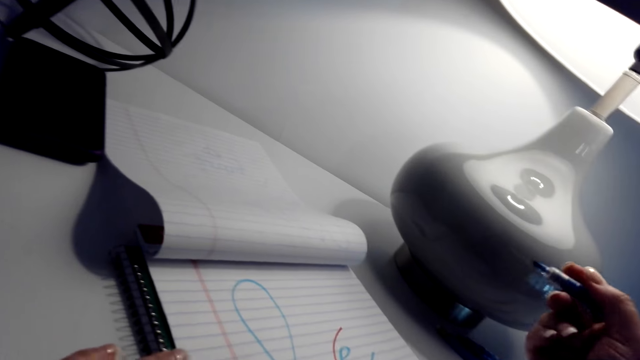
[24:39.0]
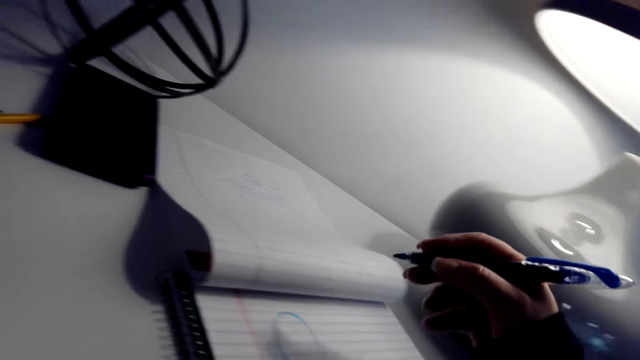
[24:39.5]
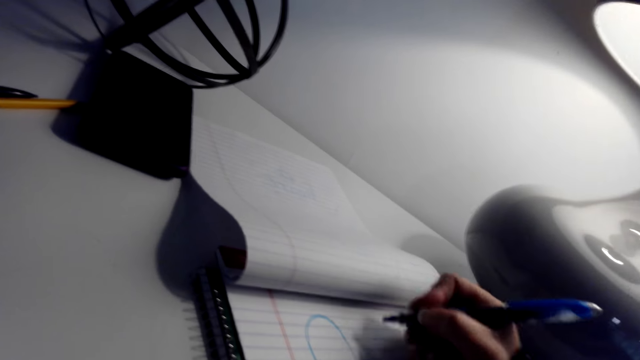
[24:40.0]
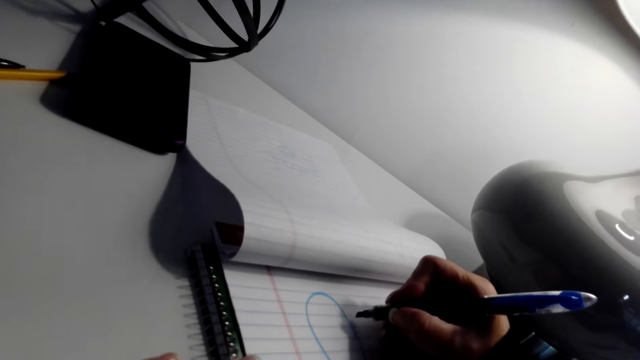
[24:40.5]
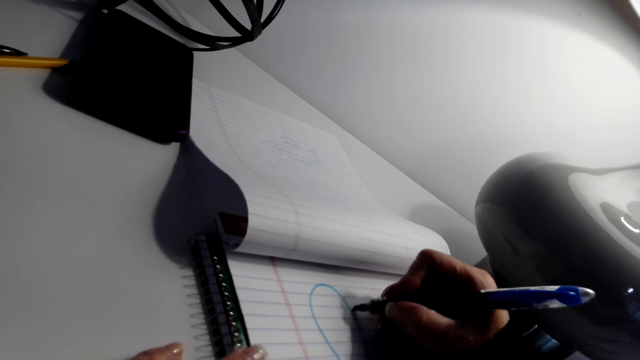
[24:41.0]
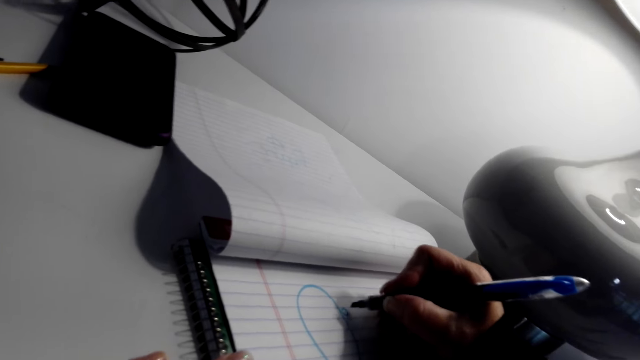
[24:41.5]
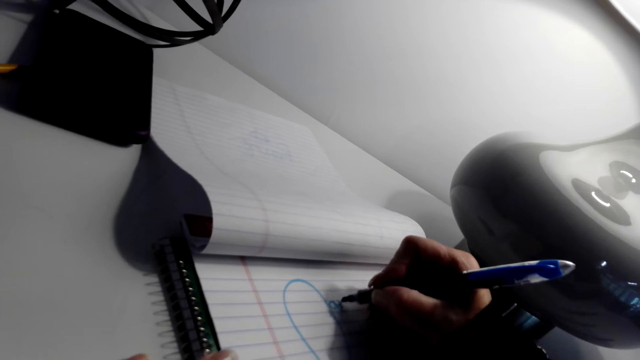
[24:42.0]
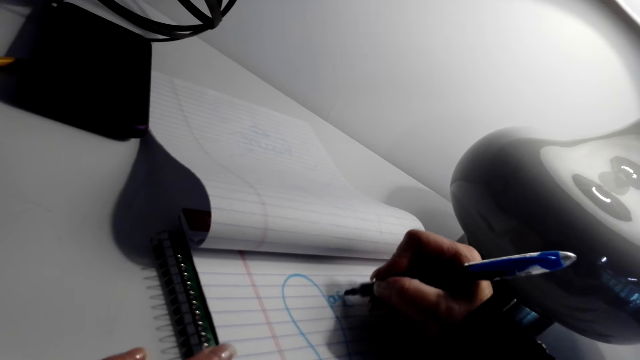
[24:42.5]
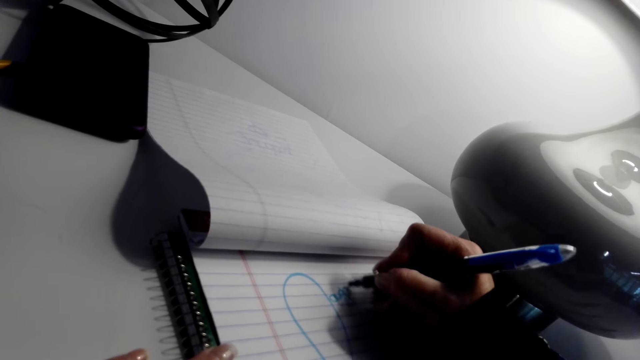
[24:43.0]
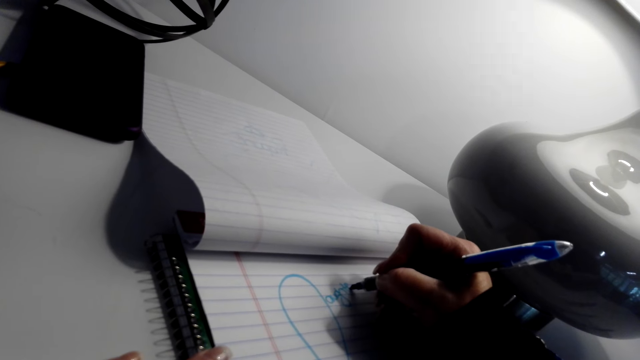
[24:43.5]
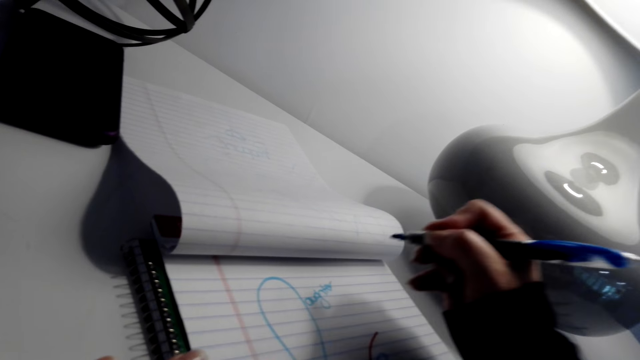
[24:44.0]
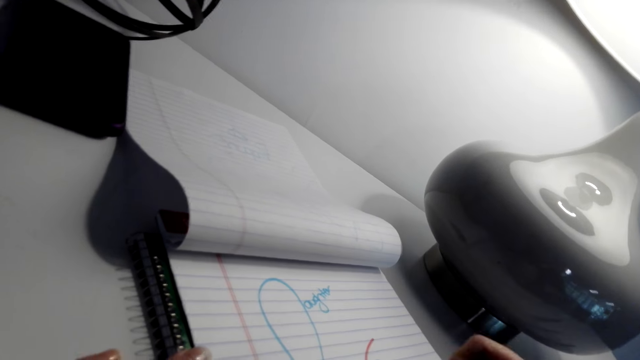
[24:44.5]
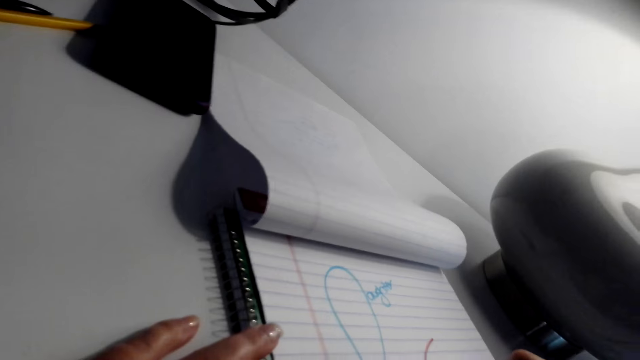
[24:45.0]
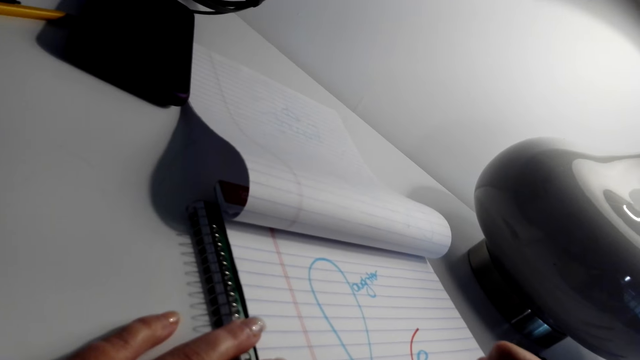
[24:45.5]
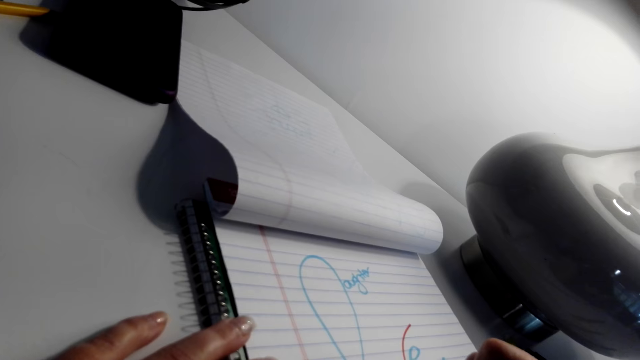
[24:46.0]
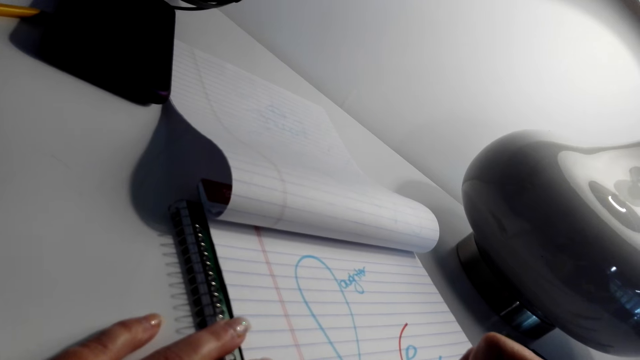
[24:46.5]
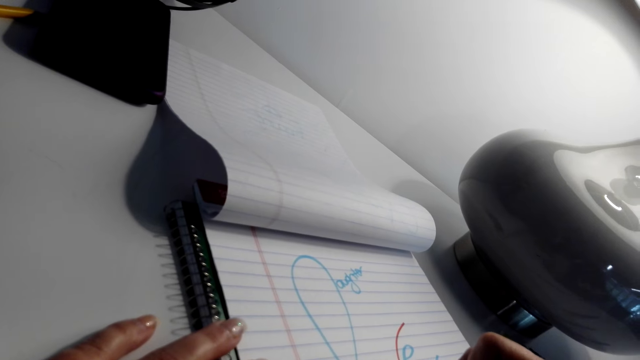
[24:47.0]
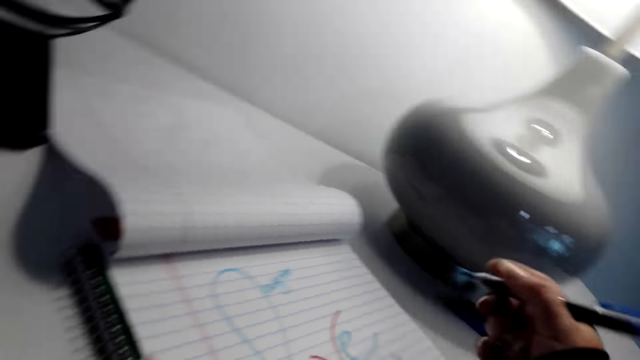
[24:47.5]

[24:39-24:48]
The camera wearer writes in the book.

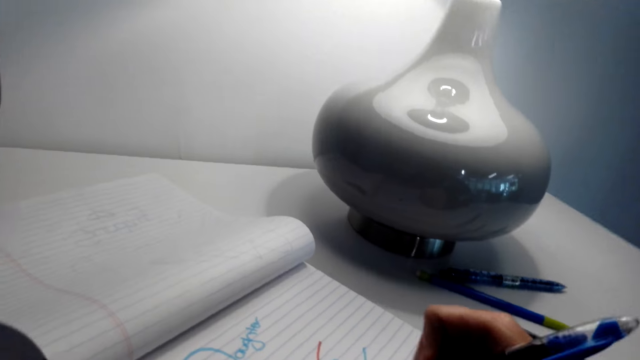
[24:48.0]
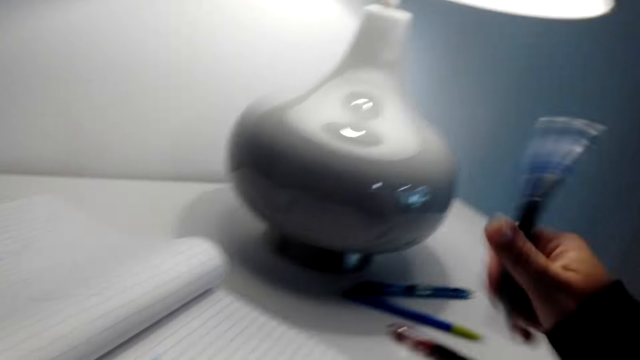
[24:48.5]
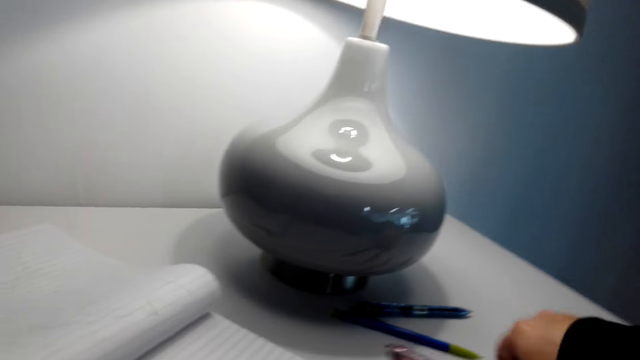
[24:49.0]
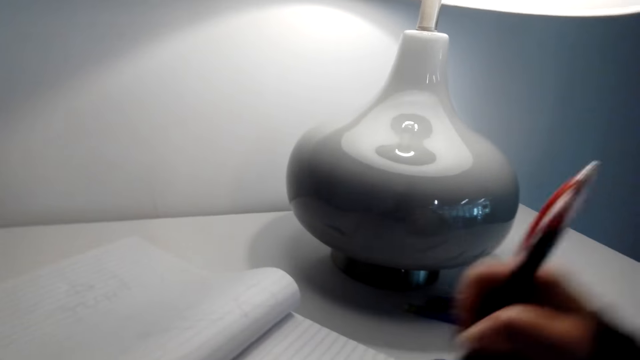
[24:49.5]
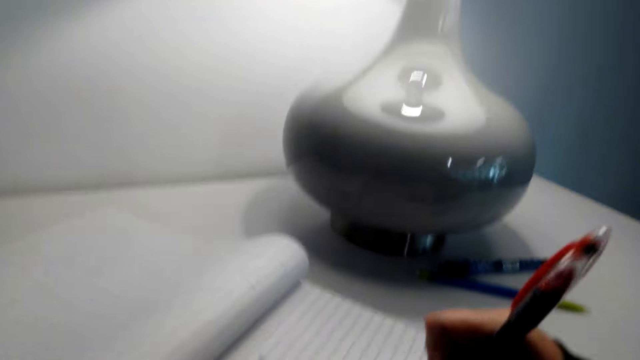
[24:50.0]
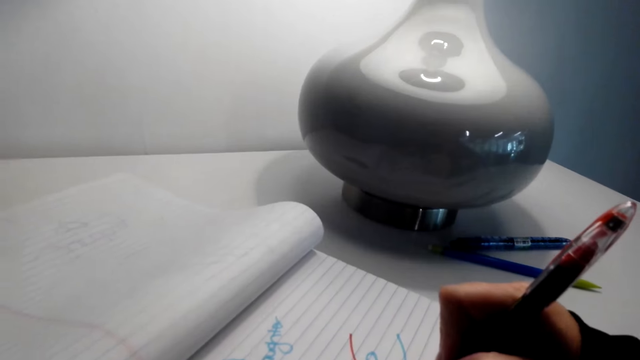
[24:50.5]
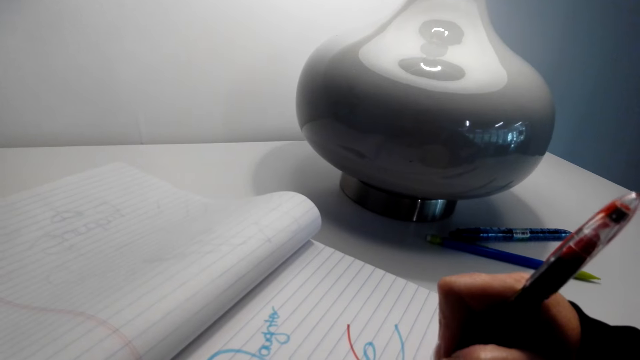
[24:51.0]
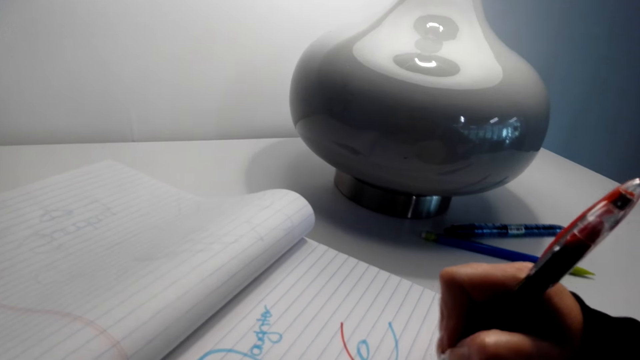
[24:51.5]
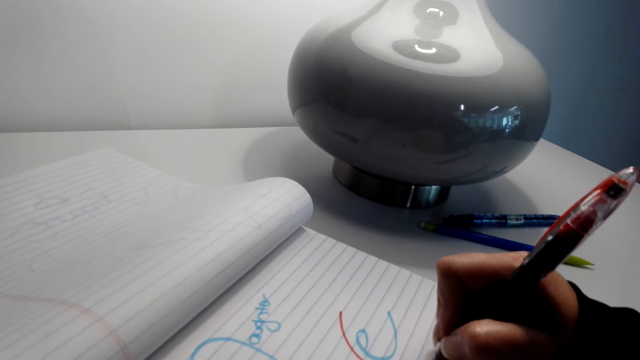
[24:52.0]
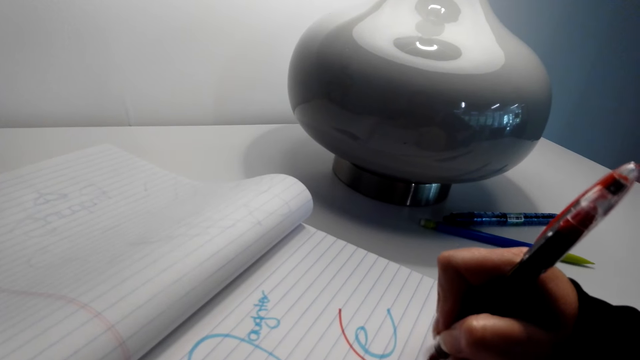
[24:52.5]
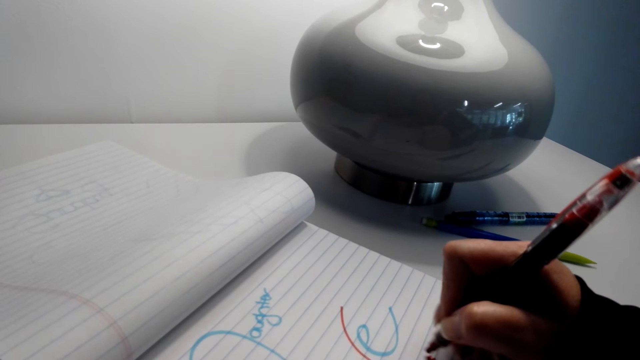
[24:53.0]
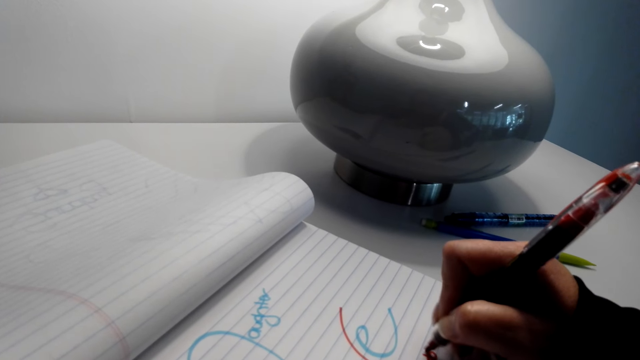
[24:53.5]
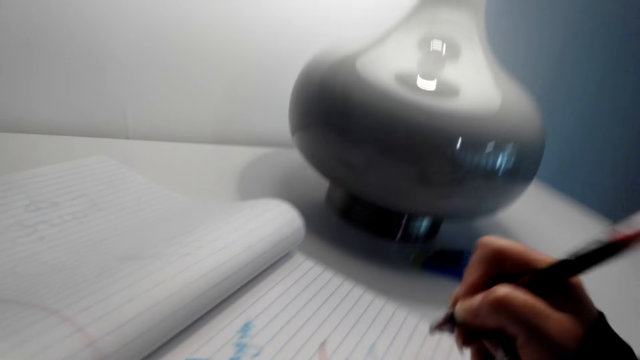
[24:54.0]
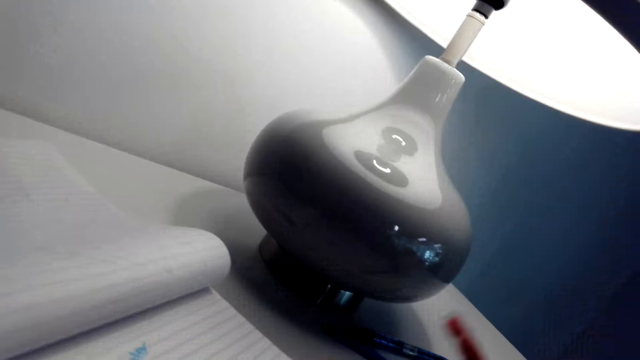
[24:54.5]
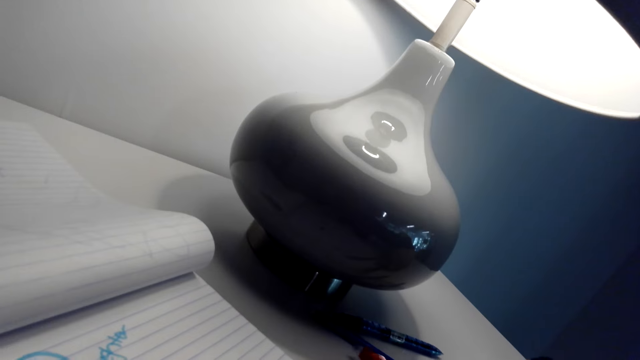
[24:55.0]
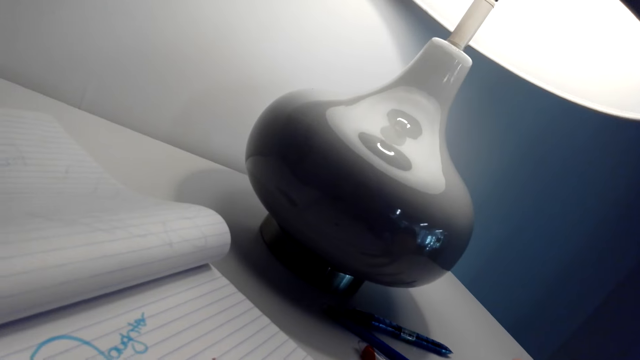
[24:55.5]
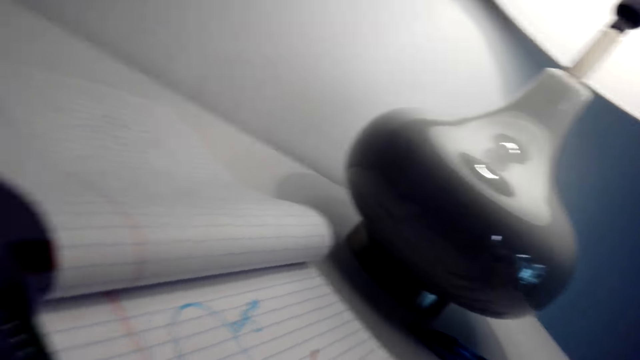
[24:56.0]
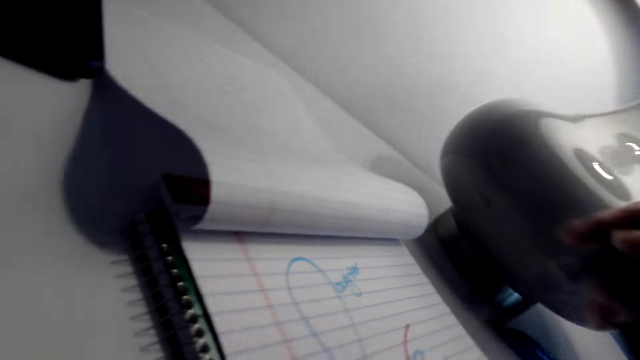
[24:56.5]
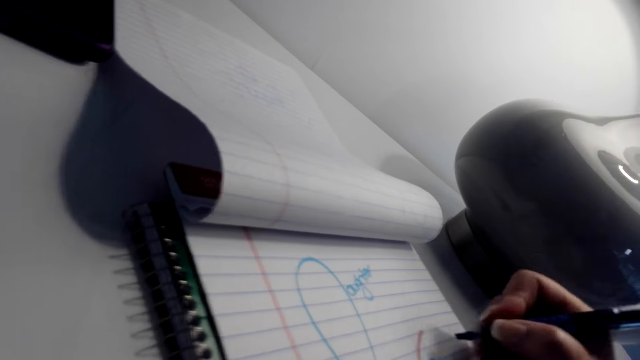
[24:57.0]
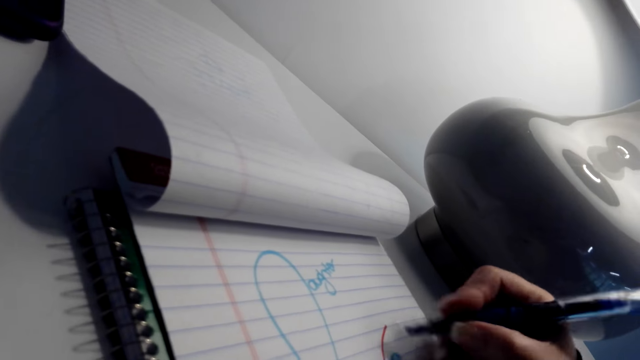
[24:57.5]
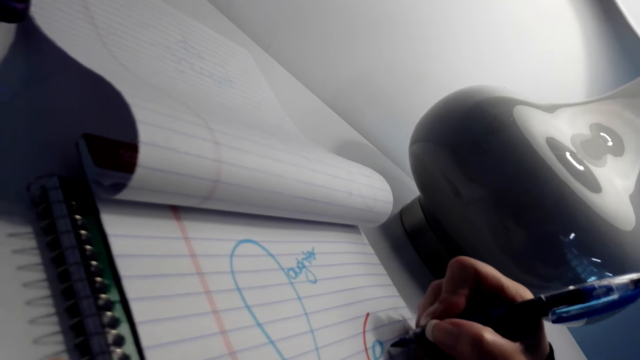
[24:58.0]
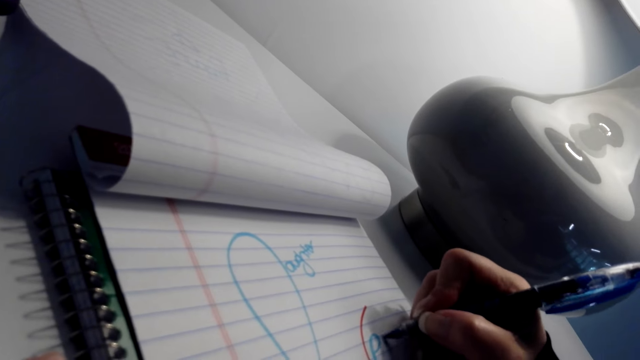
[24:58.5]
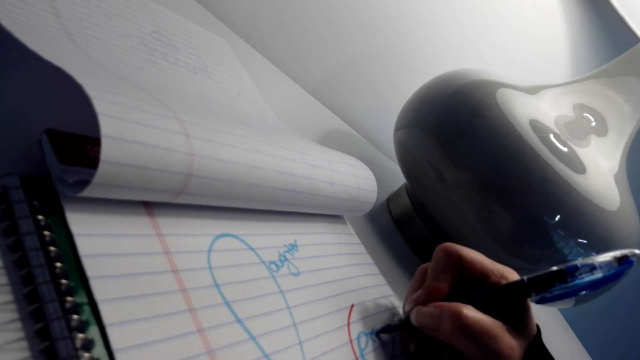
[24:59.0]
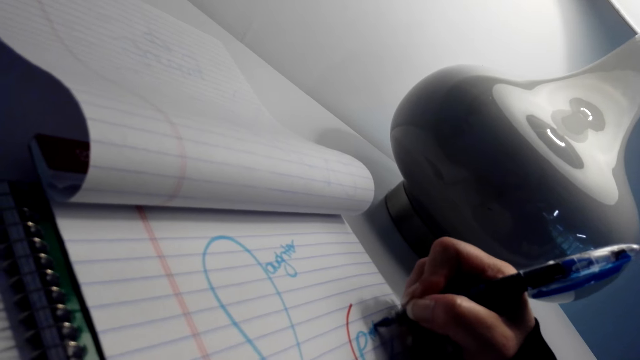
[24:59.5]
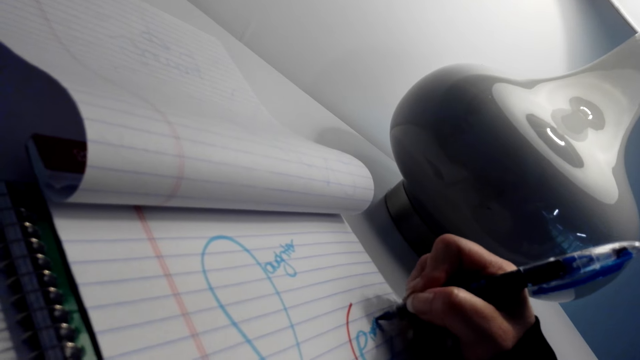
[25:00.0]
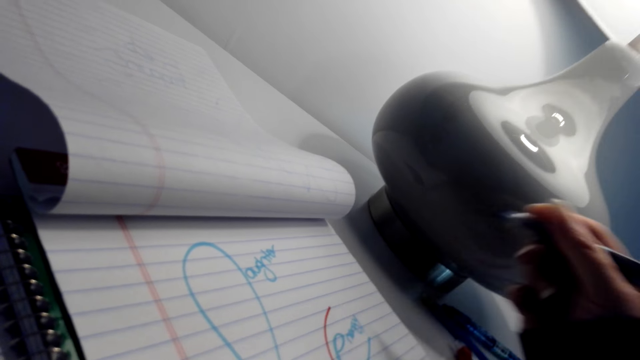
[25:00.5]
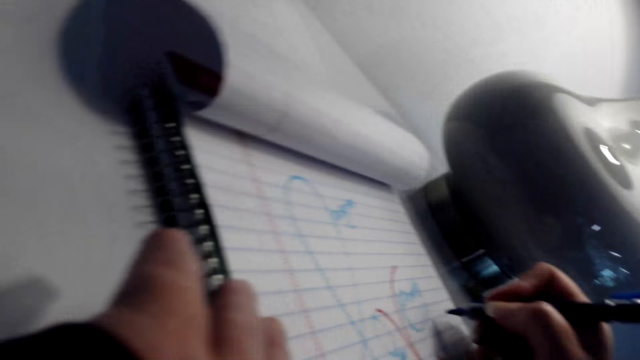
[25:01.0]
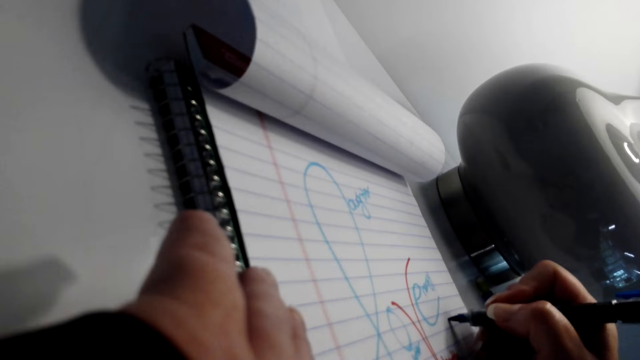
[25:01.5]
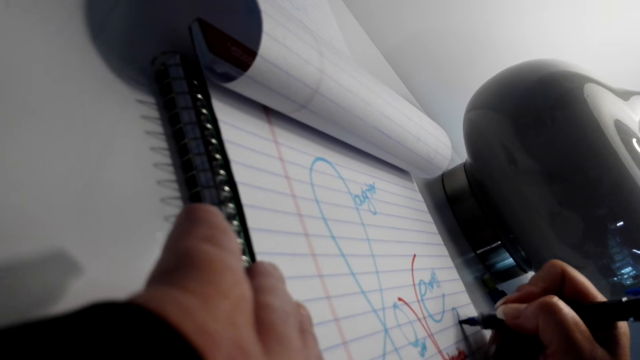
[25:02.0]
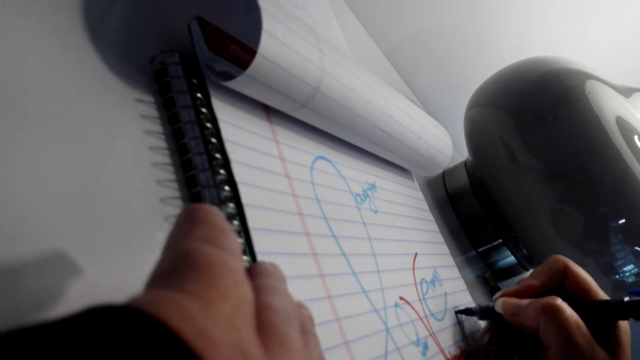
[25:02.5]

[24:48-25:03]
The camera wearer picks up a pen and puts the pen on a table. They write in the book. They put the pen on the table. They write in the book.
